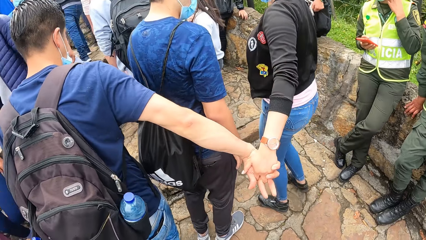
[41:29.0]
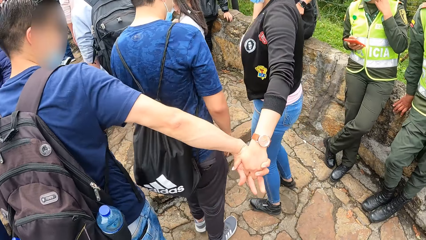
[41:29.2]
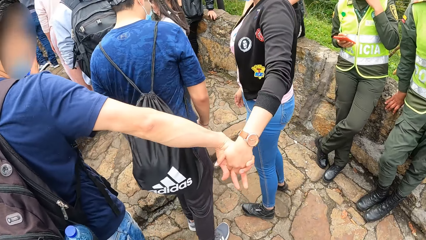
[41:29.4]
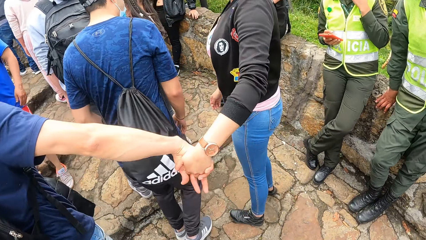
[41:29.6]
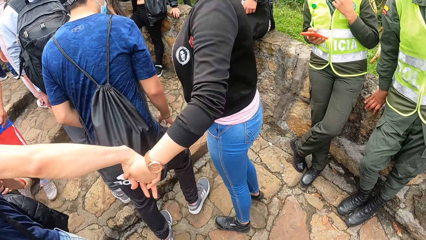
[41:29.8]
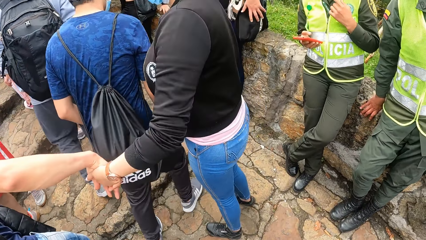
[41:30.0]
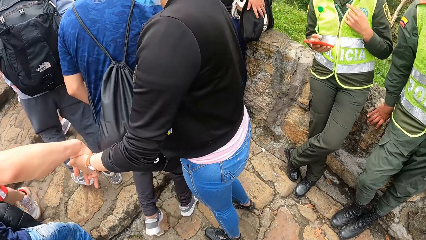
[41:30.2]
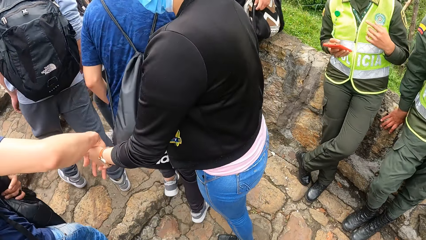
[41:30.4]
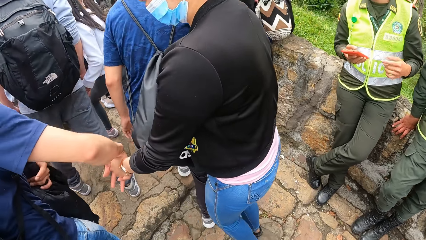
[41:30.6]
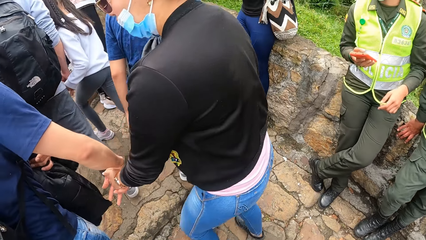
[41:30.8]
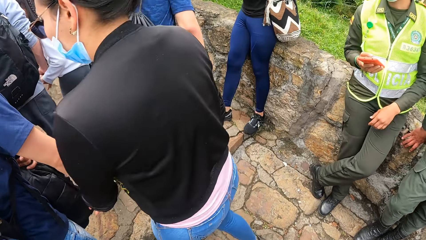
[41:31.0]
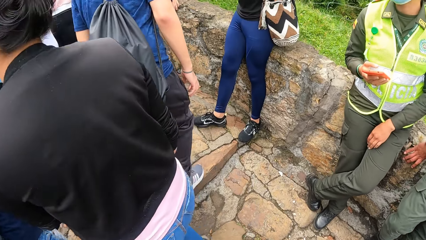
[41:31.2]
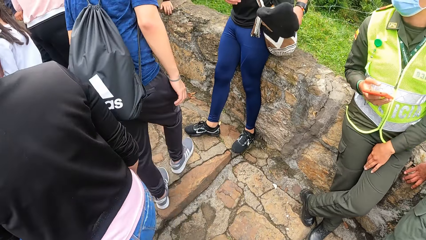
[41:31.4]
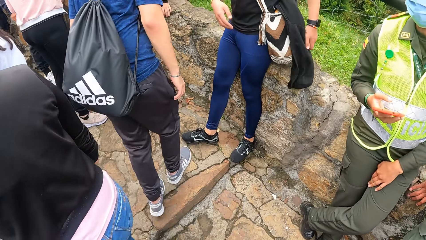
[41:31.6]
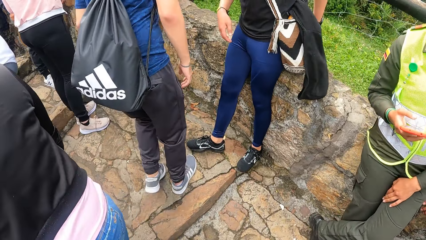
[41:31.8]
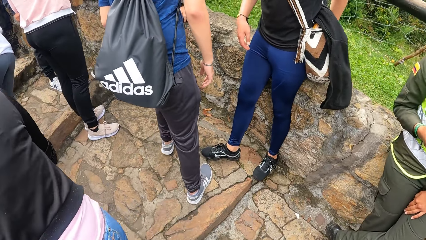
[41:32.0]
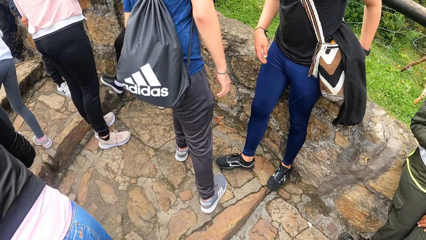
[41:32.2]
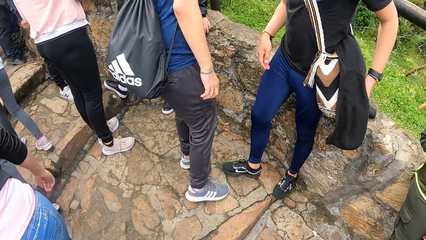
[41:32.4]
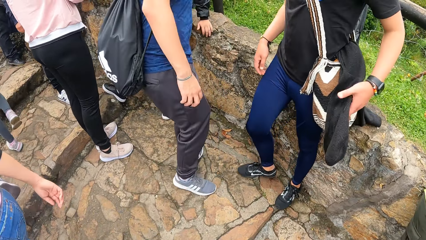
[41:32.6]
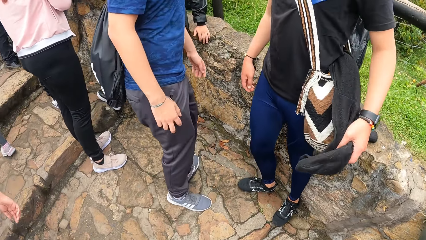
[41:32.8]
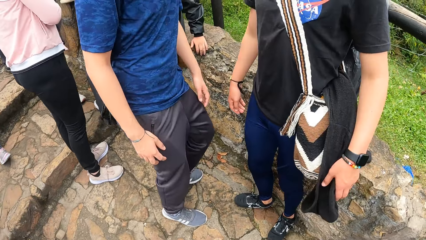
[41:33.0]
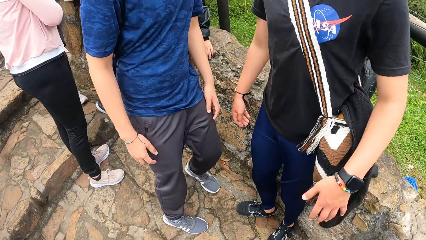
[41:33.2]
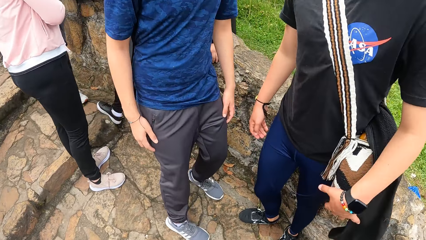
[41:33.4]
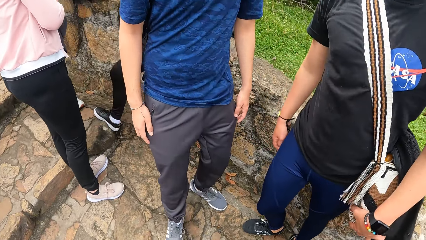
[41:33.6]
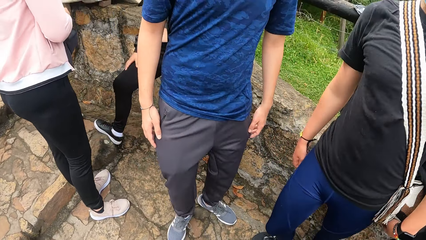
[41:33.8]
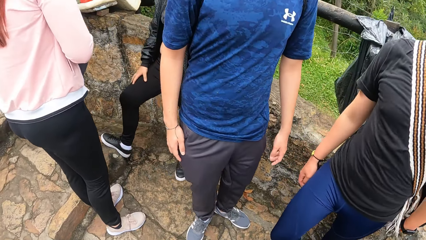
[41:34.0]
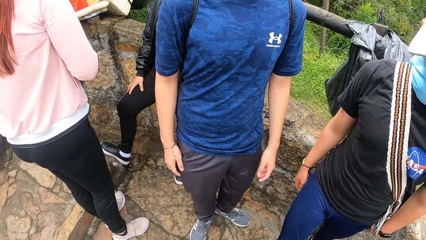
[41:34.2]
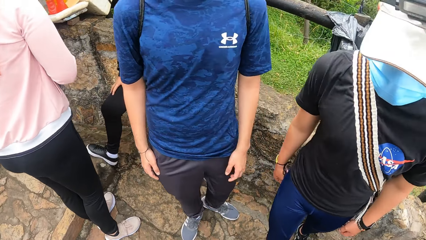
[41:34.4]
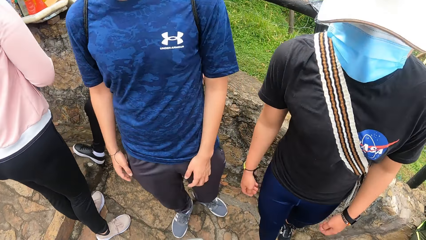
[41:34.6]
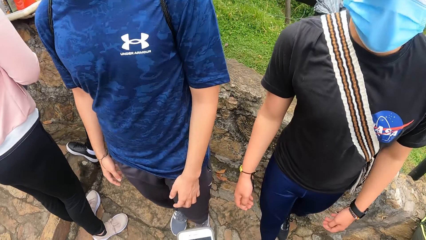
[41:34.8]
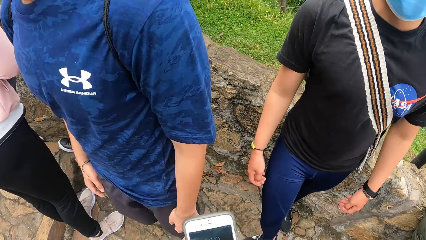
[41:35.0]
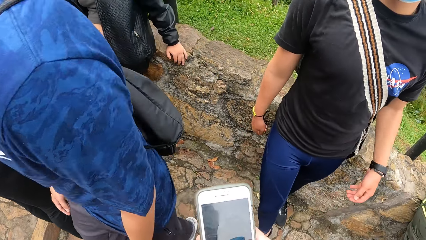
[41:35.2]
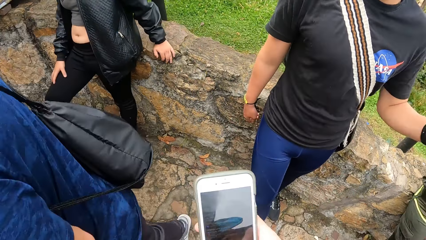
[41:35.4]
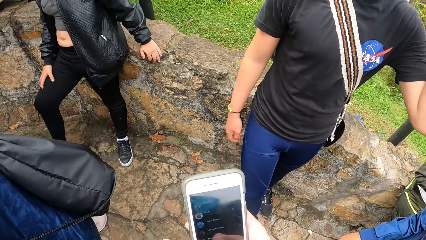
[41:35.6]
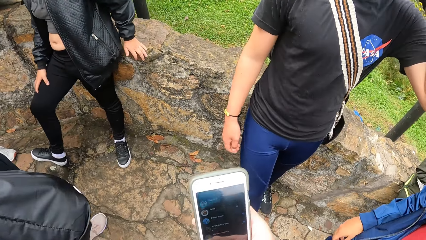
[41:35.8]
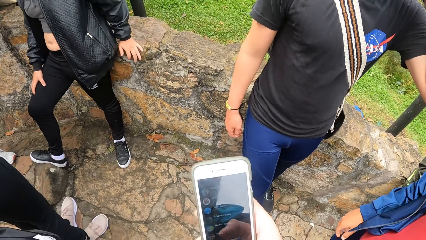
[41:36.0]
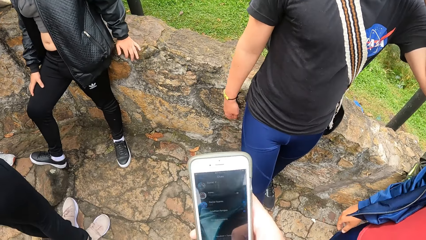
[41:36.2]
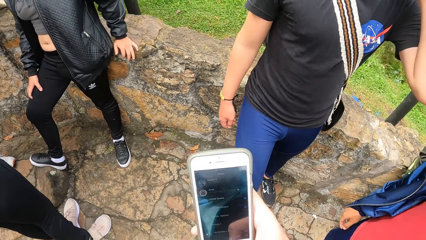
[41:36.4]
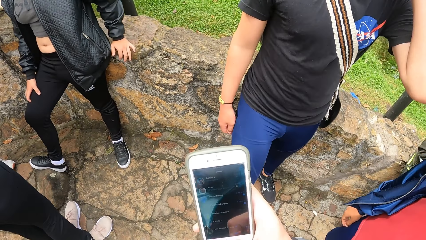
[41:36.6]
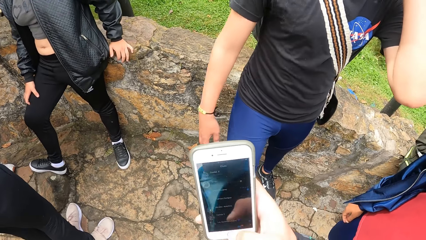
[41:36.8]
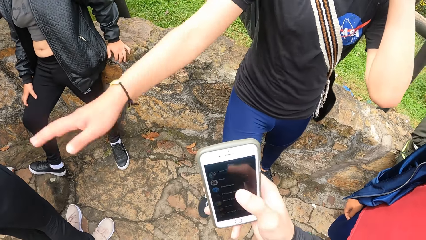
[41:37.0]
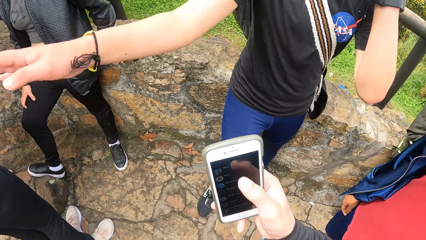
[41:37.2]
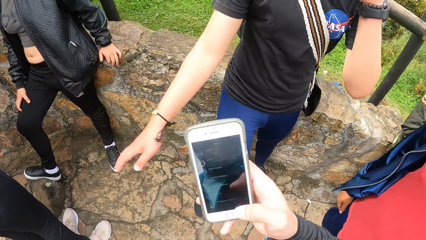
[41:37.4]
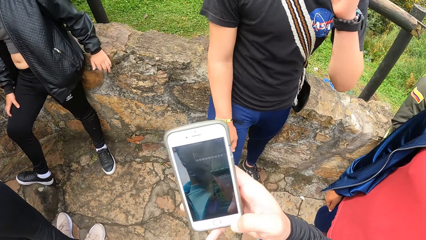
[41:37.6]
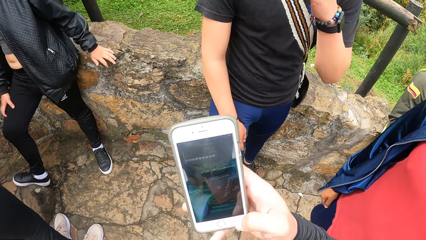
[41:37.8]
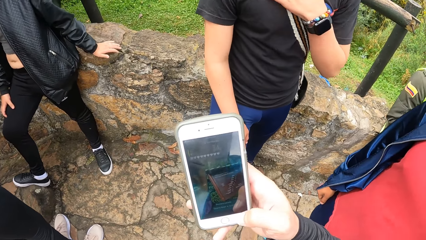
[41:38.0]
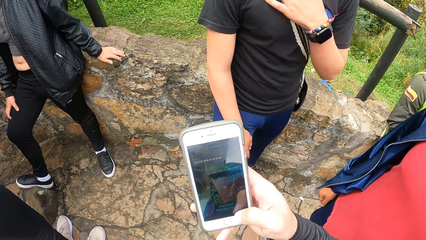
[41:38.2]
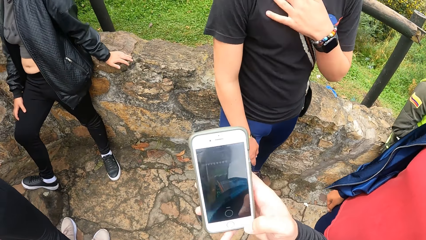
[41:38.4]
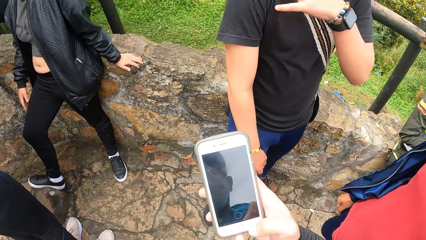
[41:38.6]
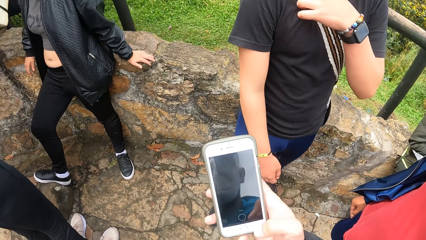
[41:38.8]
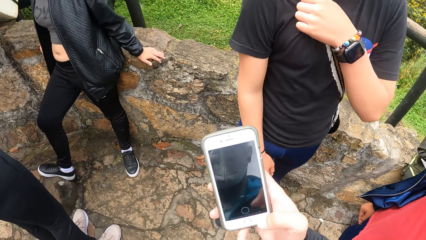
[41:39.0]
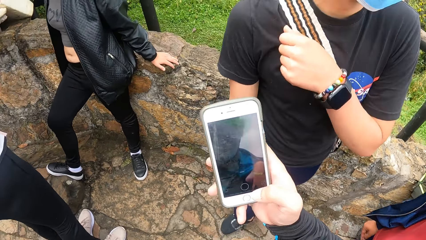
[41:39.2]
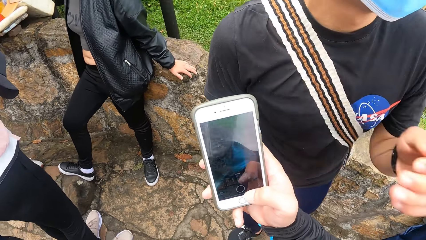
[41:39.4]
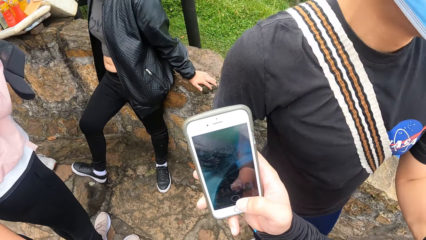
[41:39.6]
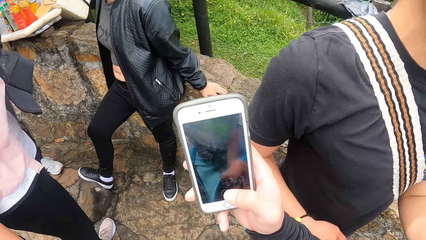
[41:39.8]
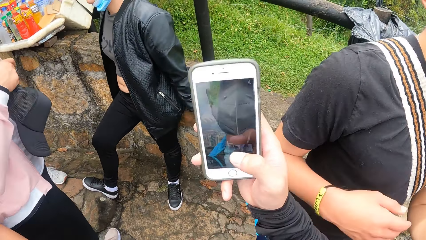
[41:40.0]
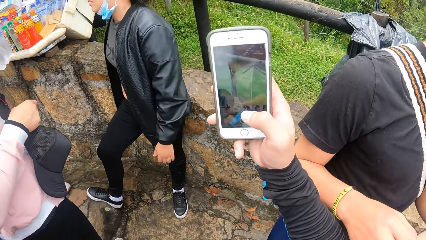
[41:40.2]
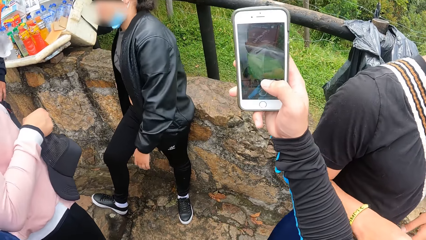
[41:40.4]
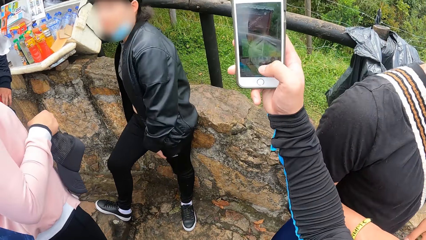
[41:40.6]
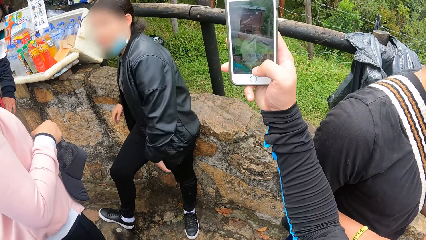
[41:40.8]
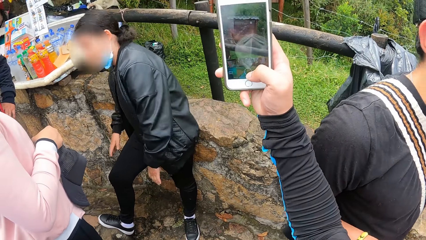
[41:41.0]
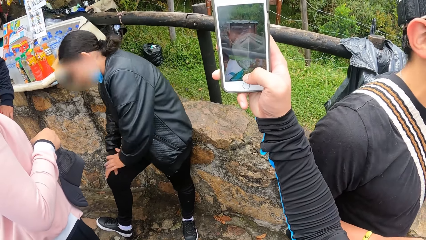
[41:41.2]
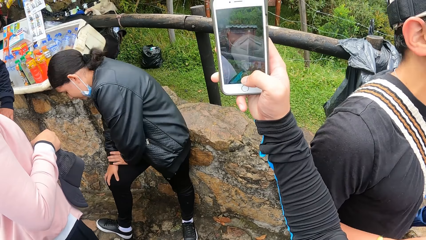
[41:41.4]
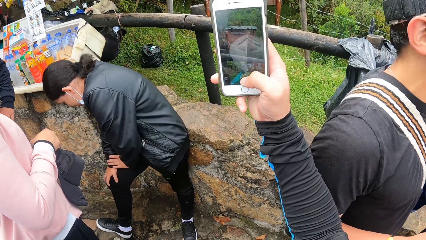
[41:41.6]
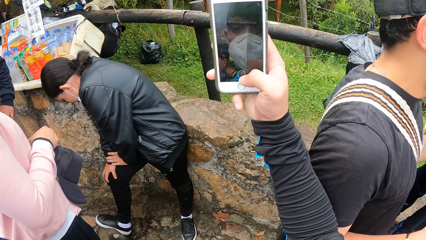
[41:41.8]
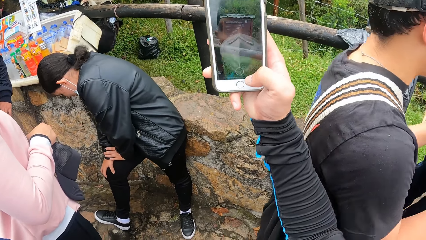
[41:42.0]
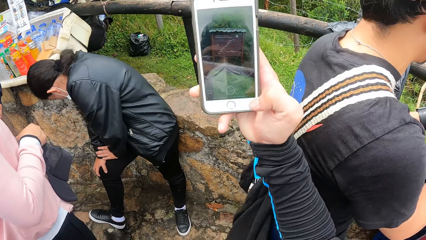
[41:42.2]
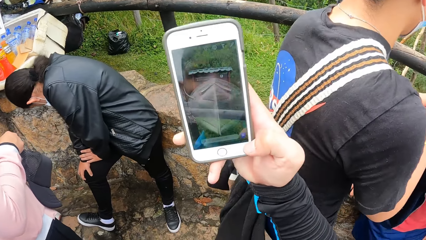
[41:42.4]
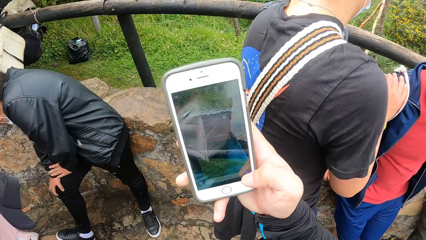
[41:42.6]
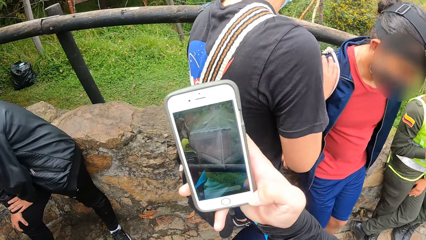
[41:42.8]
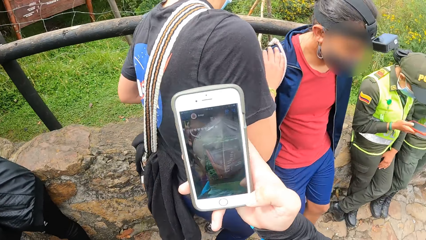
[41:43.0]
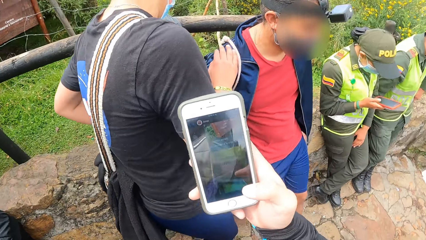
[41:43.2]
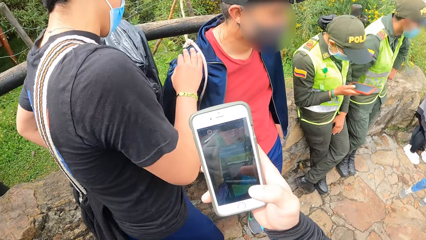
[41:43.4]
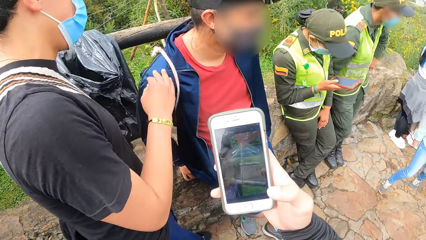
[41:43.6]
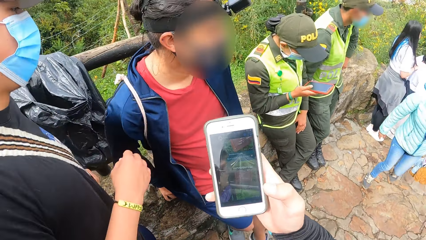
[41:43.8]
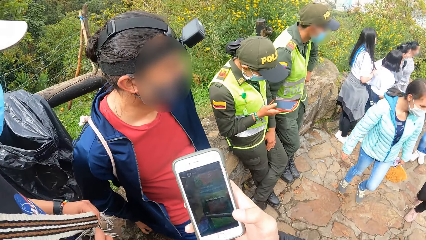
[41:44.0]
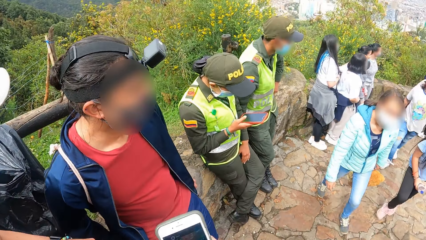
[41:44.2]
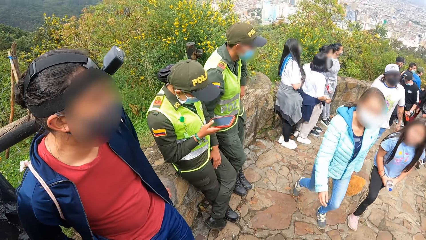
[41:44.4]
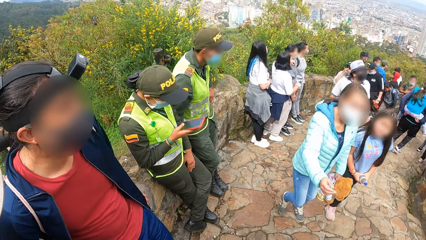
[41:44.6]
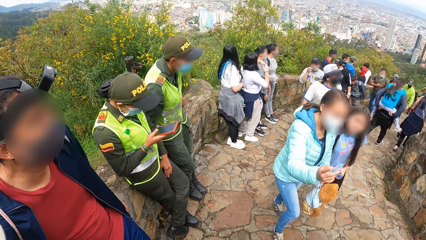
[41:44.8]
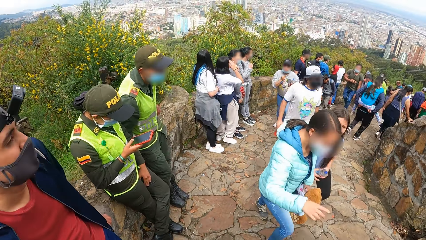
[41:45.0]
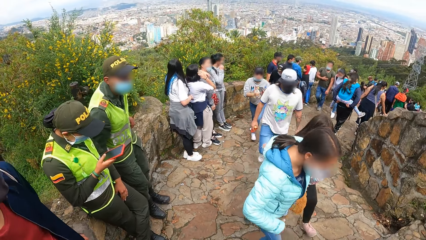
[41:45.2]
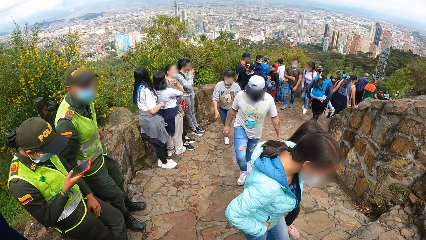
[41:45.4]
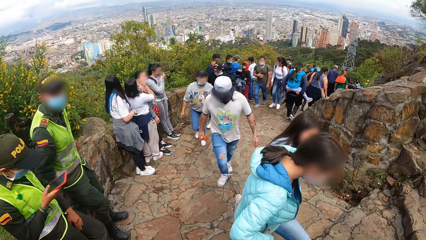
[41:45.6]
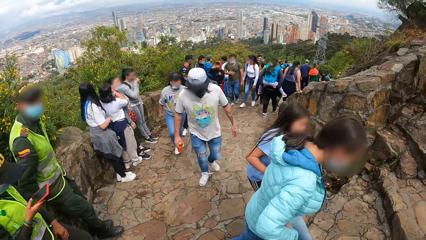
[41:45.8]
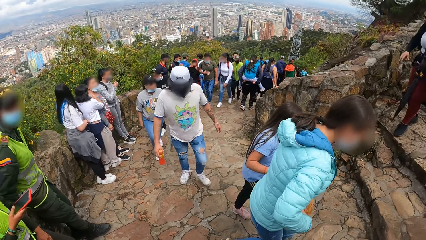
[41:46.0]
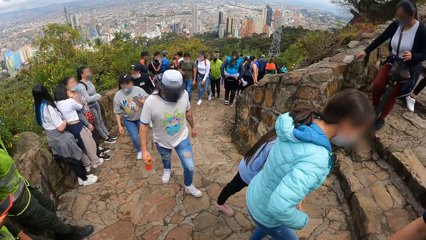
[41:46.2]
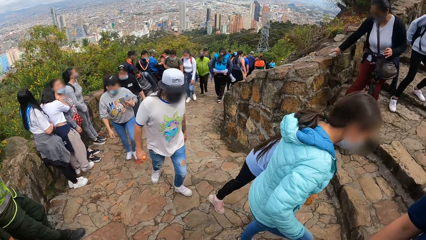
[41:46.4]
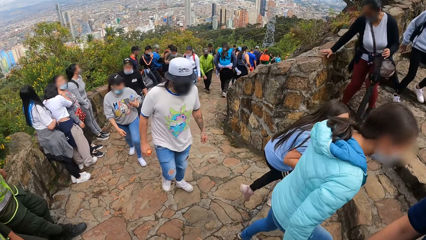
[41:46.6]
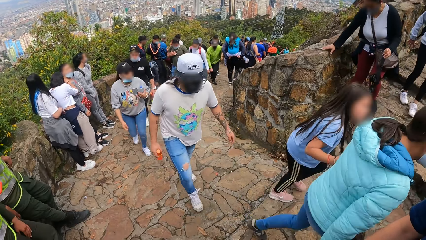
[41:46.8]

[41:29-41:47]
A man drops the top in his left hand on a sling bag. The camera wearer stops along the way. He operates a phone in his right hand. The man raises his left hand. The man makes a hand gesture with his right hand. The man adjusts the sling bag on his shoulder with his left hand. The camera wearer takes pictures with the phone. He looks around to see nature.
